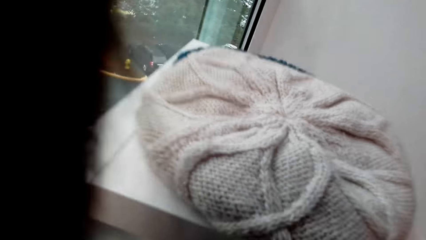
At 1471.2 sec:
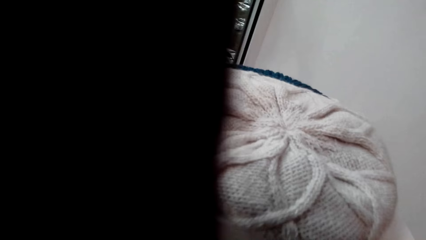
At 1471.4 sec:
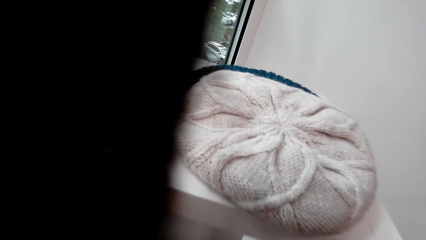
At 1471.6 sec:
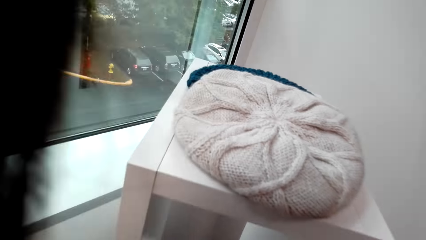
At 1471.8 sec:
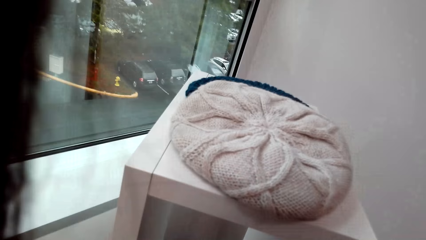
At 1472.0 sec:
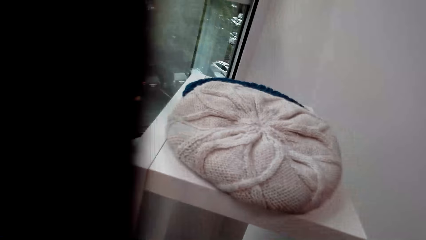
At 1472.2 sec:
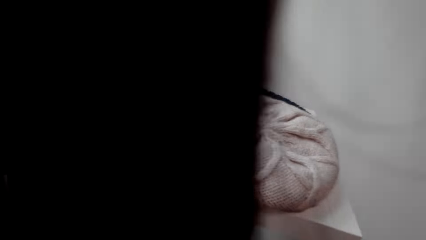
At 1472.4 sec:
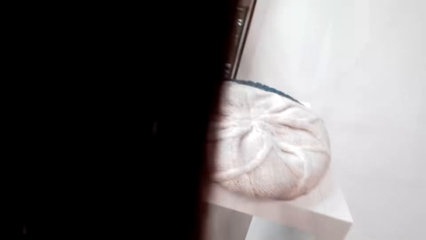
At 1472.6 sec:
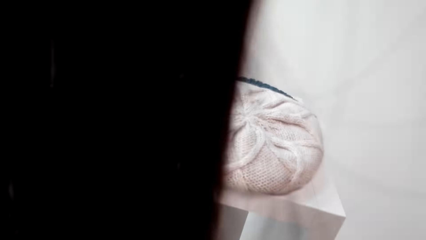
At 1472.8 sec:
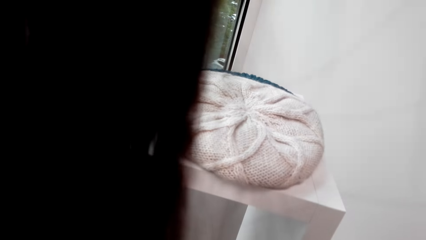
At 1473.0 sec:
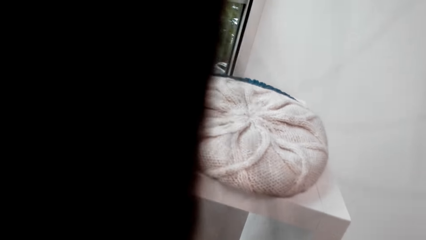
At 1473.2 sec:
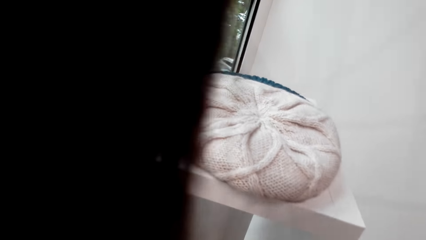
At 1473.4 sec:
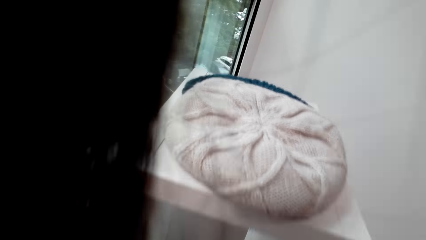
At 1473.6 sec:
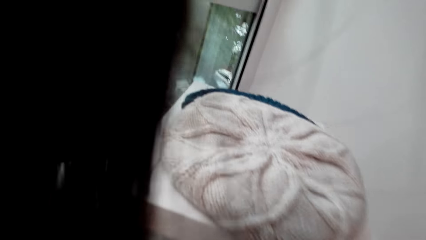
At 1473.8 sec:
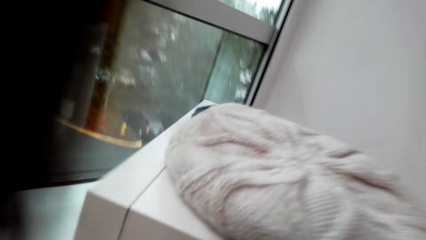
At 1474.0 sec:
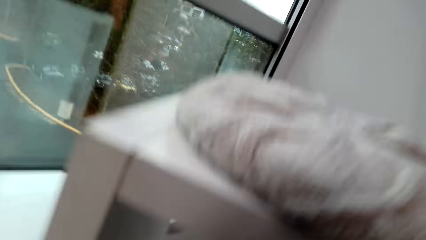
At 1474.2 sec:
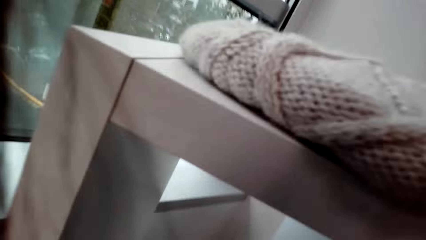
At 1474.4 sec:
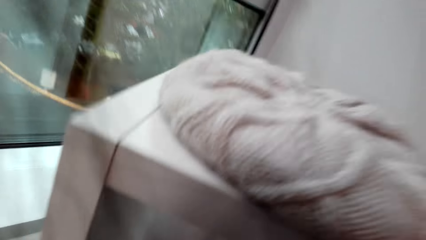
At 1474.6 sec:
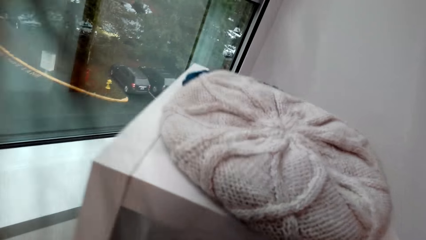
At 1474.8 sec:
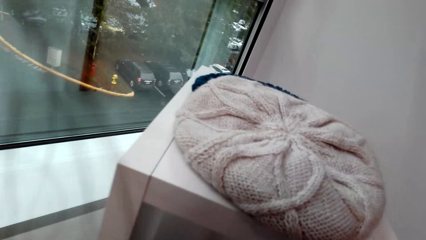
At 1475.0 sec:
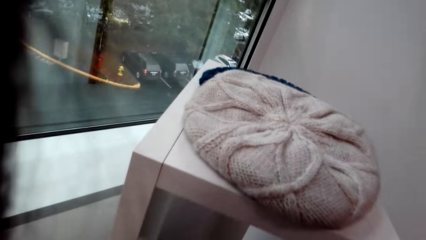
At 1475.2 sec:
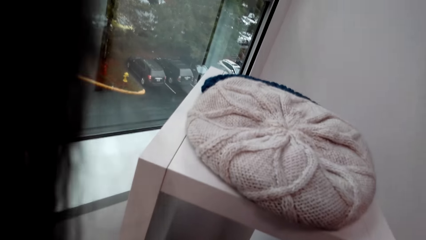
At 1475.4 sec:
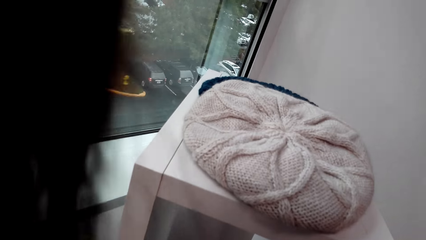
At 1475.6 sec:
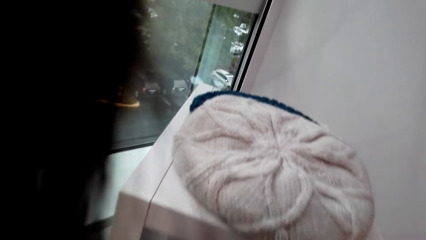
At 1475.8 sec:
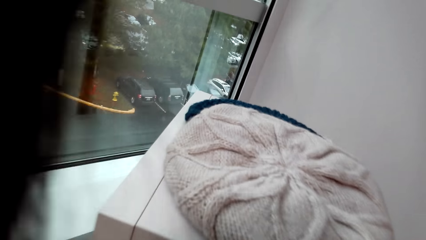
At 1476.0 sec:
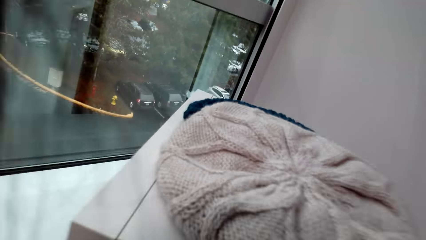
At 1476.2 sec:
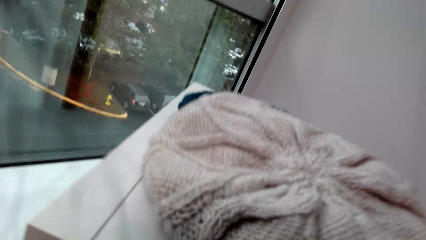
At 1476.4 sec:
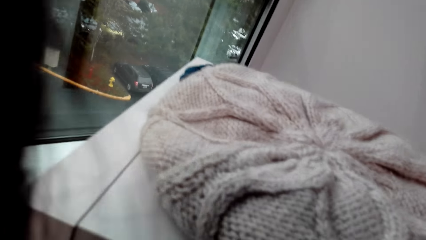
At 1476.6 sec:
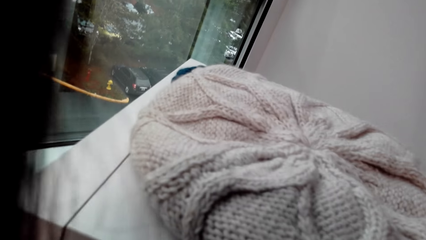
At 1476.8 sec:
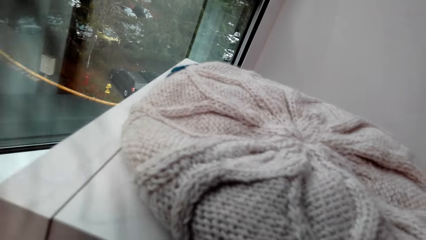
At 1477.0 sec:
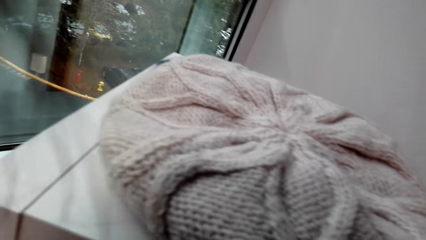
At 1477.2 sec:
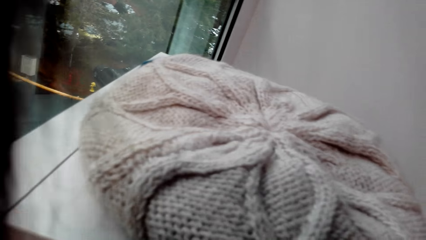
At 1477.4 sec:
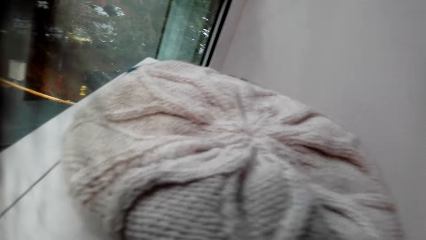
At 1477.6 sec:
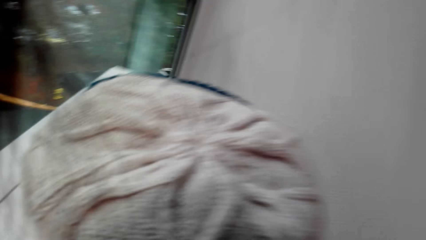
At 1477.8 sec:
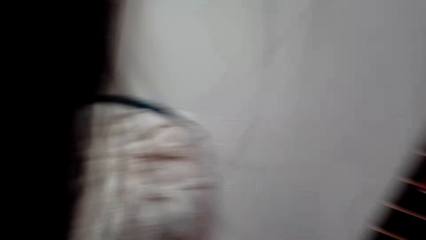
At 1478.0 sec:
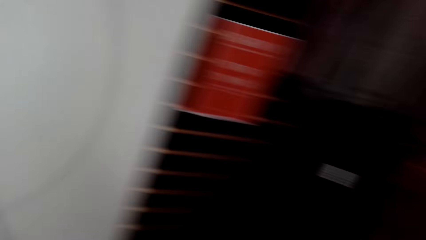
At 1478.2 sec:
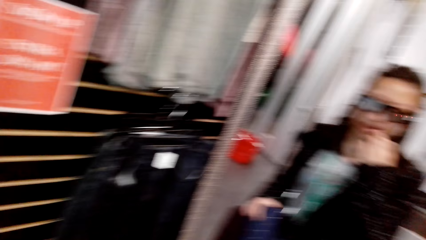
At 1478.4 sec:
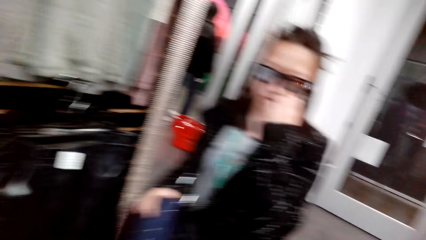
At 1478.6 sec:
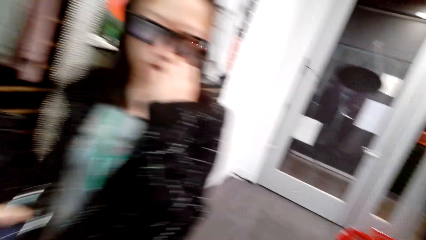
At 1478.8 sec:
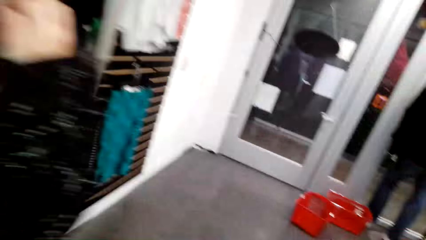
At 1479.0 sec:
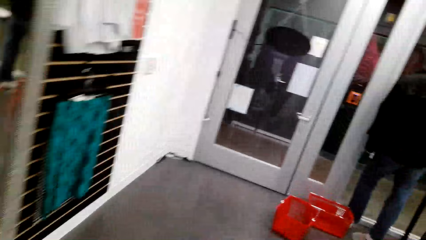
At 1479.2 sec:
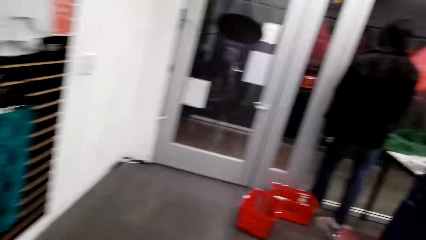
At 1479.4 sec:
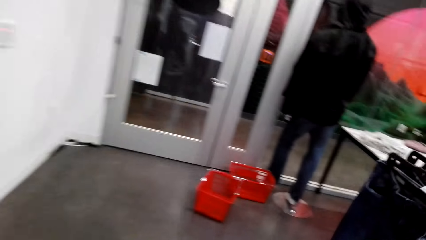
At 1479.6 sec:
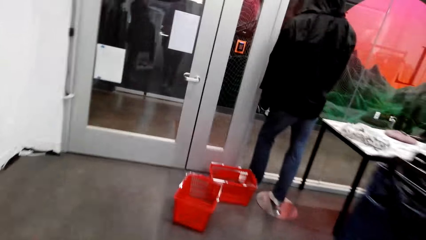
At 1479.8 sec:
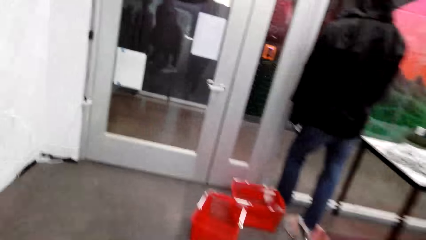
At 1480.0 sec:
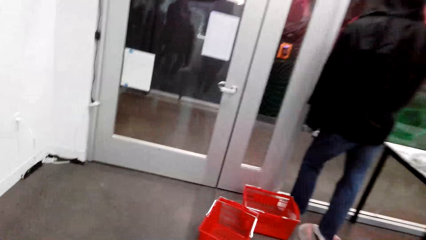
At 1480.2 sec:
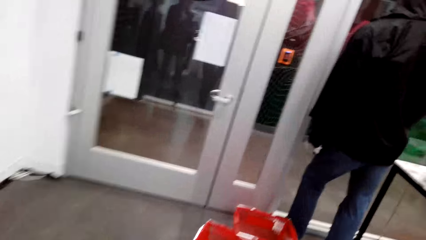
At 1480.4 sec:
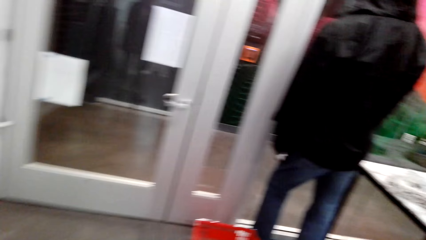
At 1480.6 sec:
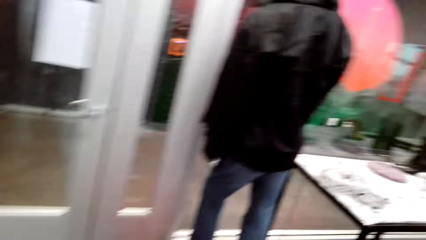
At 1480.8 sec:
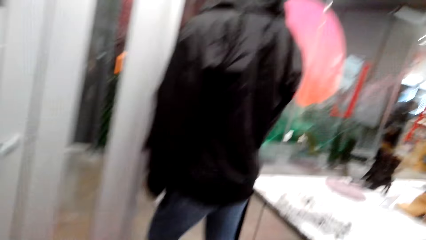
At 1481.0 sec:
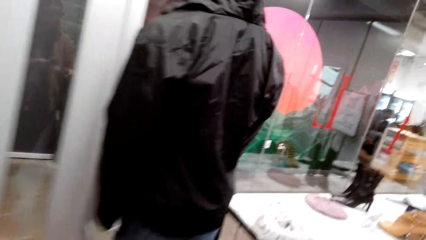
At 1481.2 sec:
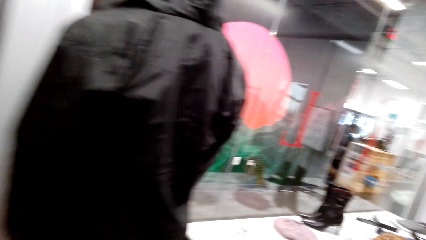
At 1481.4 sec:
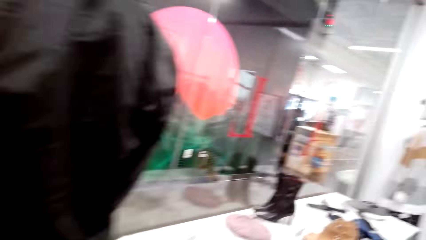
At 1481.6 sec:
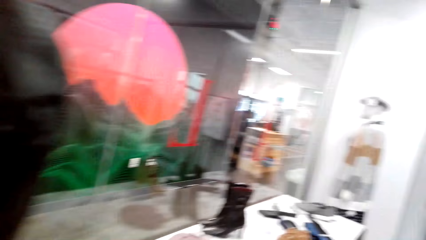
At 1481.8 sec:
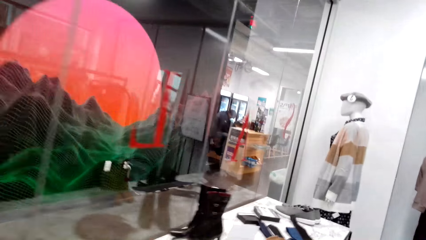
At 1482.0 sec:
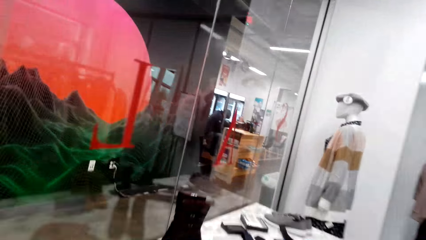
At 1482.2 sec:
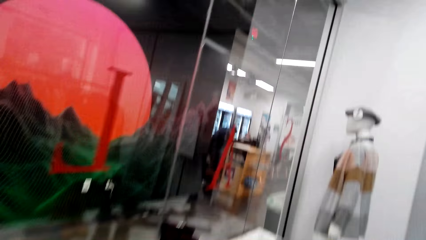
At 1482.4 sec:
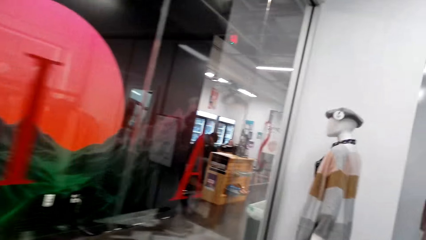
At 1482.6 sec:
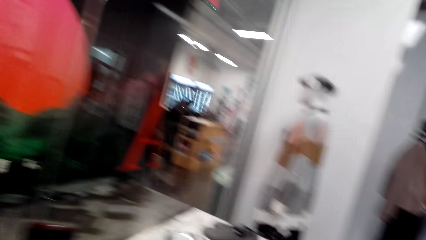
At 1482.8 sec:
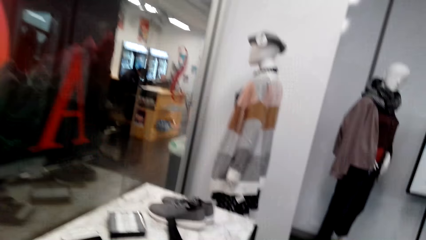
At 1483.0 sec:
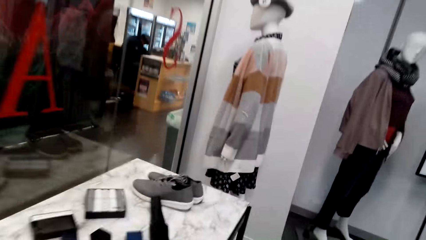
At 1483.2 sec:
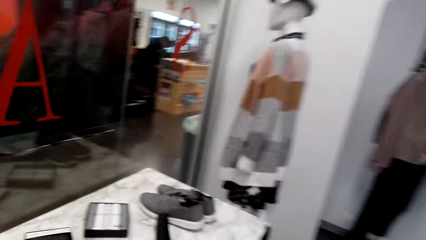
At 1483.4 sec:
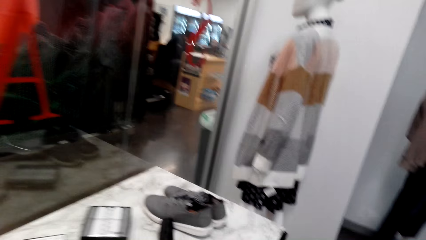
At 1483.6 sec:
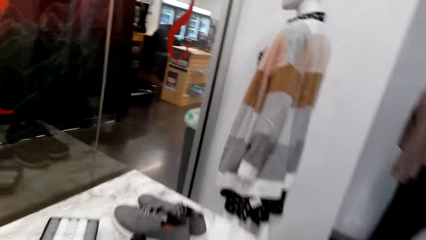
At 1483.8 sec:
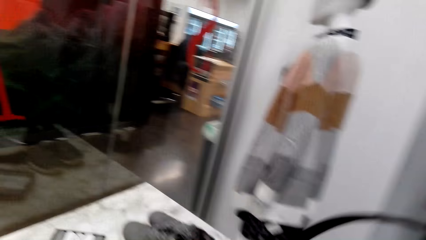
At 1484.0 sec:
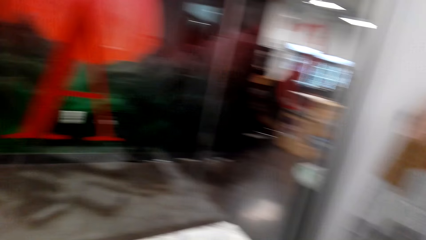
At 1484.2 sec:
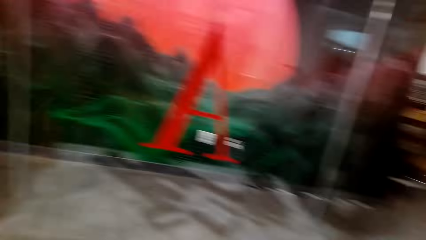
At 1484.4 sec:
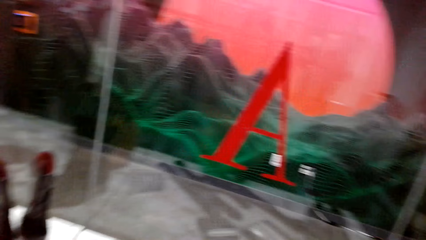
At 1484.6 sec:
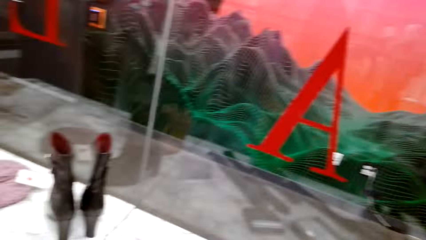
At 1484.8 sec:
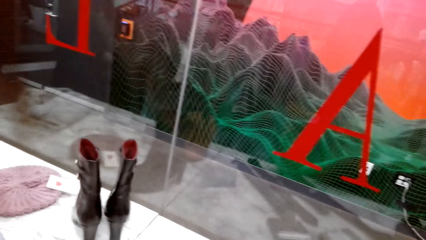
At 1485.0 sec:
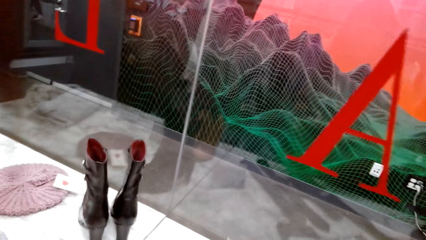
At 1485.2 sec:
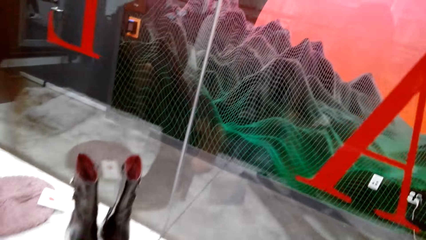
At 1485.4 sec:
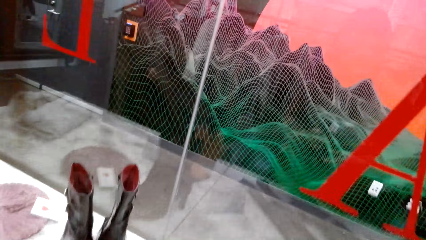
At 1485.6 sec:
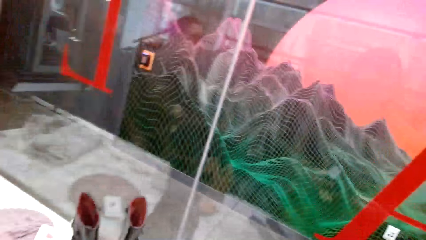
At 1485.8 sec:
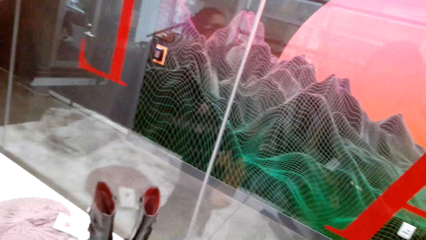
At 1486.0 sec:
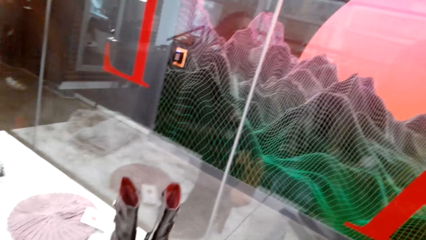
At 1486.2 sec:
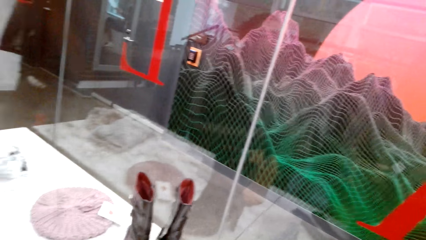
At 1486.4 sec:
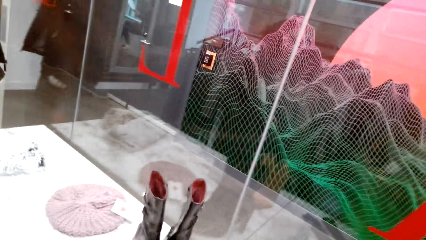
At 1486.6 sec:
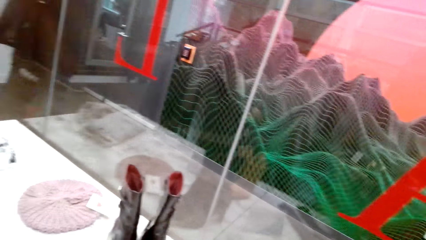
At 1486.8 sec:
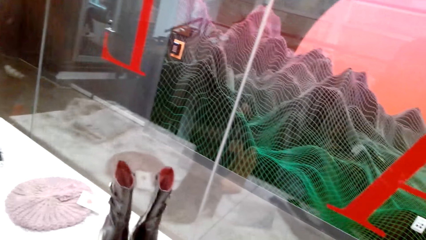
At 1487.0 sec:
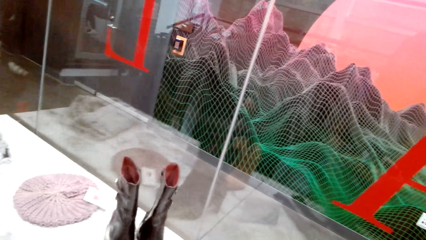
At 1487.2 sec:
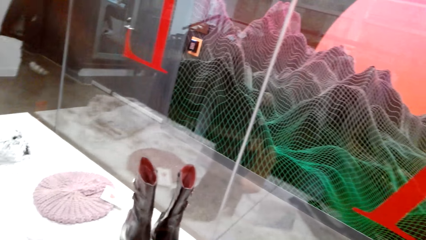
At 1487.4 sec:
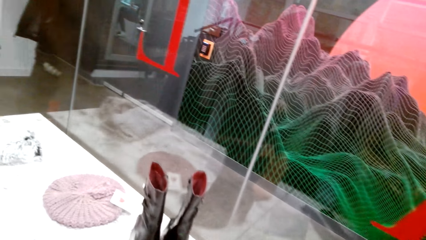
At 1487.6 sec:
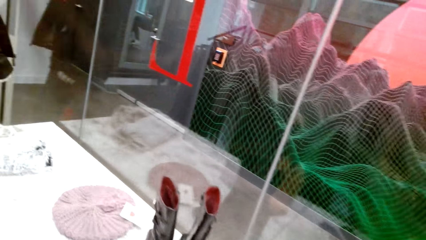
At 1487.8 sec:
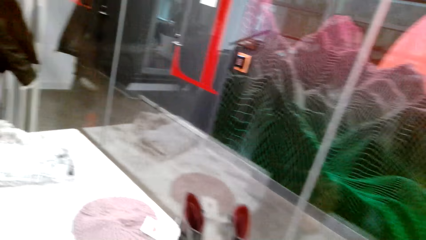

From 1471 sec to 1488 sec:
A person holds a sweater on a hanger. The camera wearer walks around. She moves her body.
